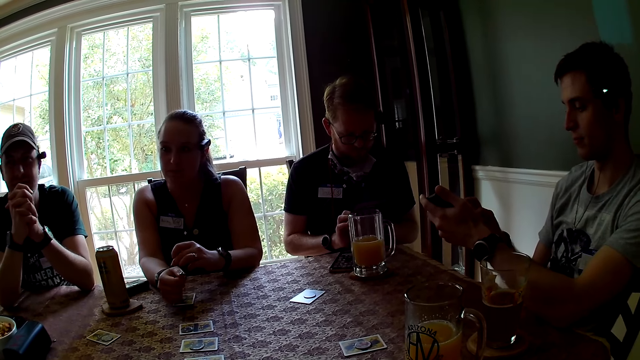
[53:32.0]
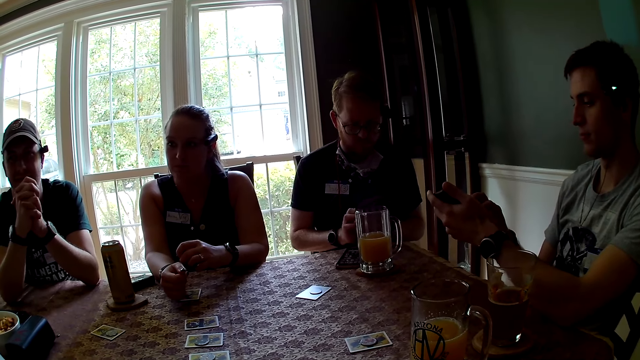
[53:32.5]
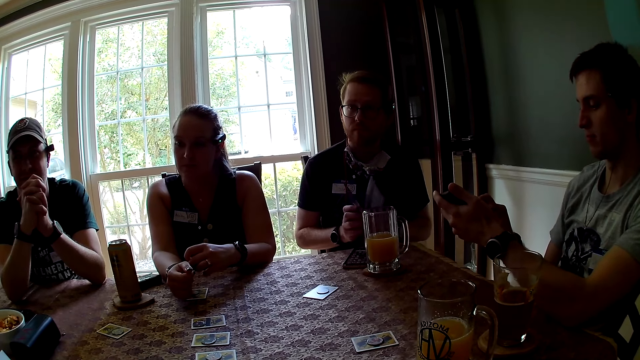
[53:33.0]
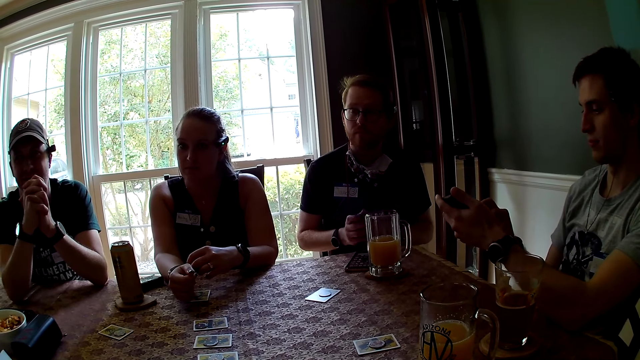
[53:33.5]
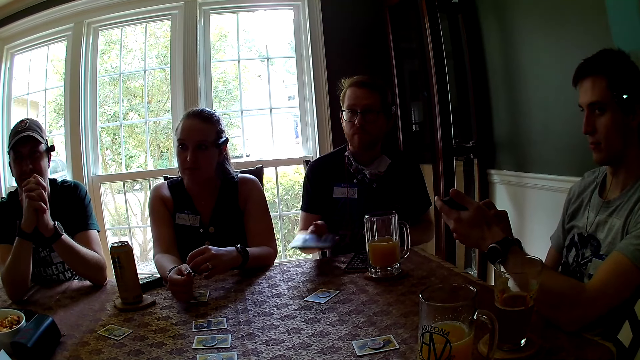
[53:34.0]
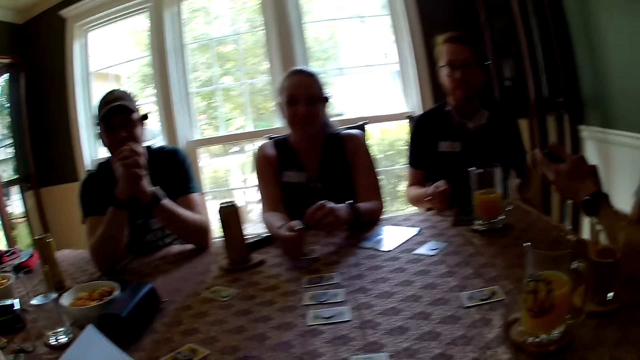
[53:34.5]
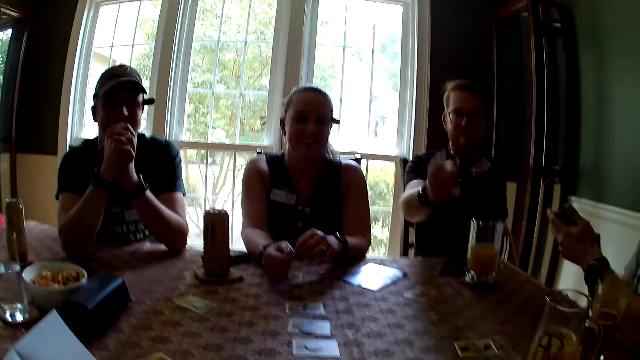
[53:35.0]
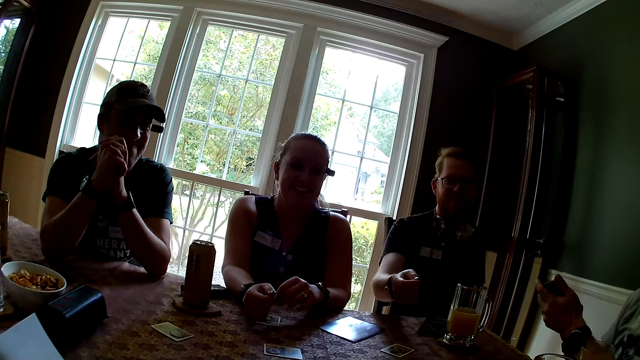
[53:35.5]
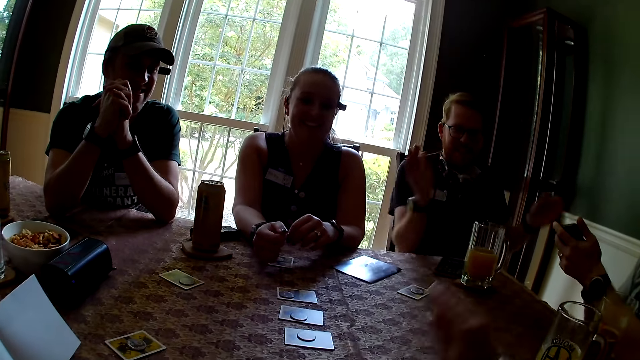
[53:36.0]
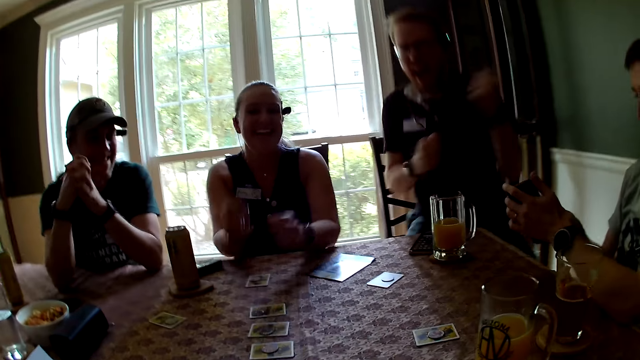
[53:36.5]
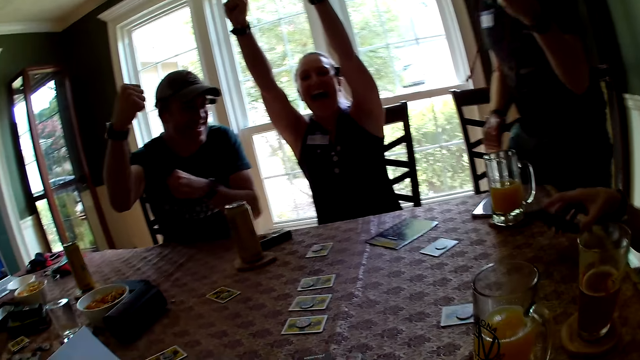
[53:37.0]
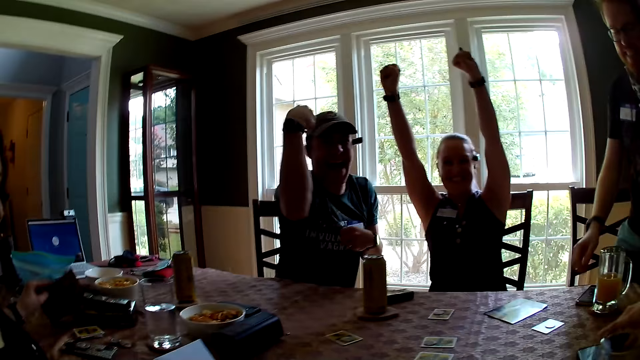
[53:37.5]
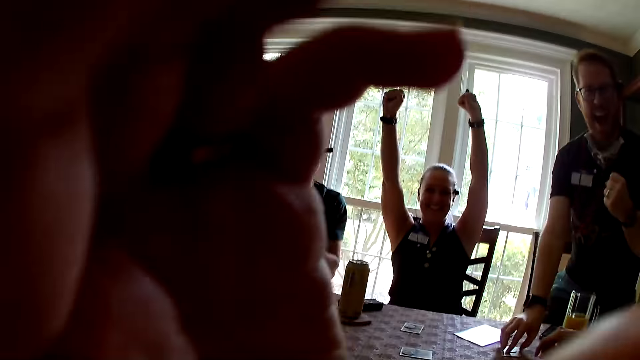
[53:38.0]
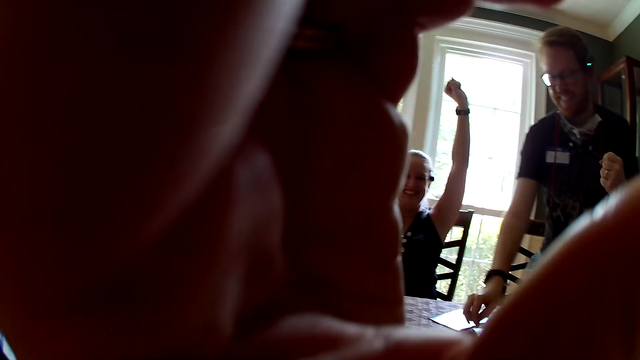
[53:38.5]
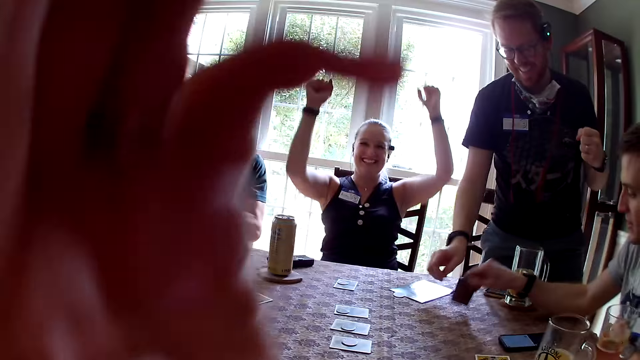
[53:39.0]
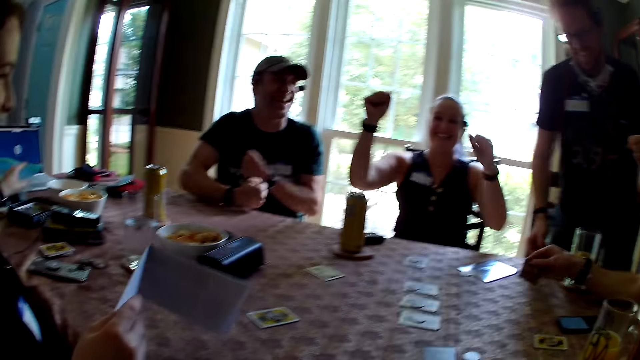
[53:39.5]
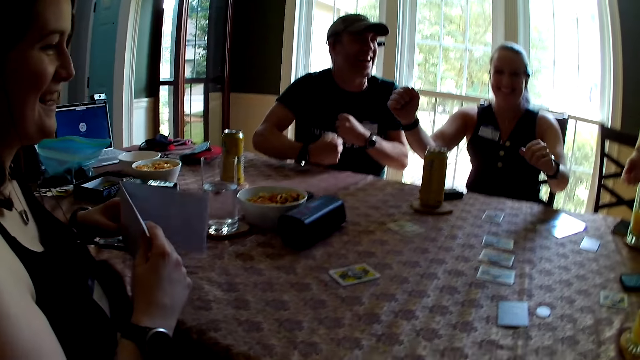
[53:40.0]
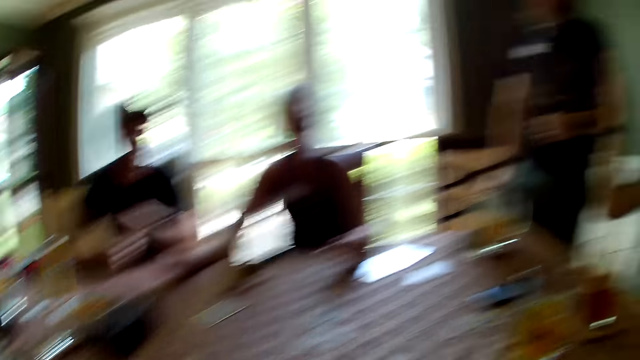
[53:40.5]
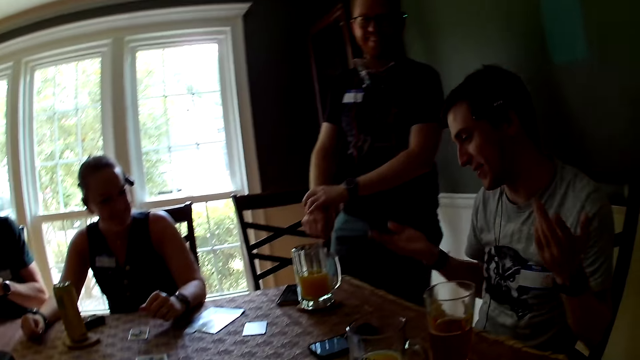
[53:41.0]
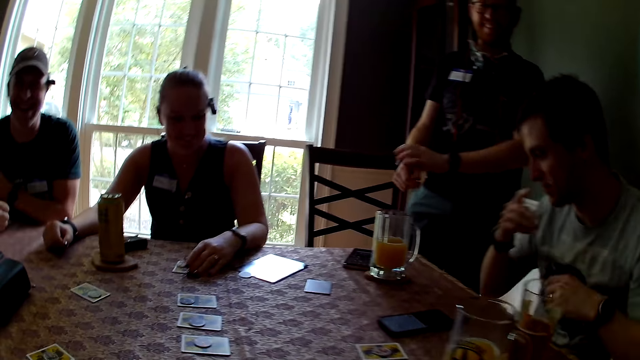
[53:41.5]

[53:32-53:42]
A man drops the rulebook with his right hand. He points at the camera wearer with his right hand. The camera wearer flaps the hand. She slaps her right hand on the table. The man claps both hands together. He gestures with both hands and stands up from the table. Another man gestures with his right hand. A woman raises both hands. A third man drops his phone on the table with his right hand. The first man picks up a token on a card with his right hand. The camera wearer touches her camera with her left hand. She flaps the hand. The third man flips a card on the table with his right hand. Another woman drops the rulebook in the box on the table with her left hand. The camera wearer puts the hands down. The second woman folds the paper sheet with both hands. The first woman drops both hands on the table. The third man gestures with both hands. The first man adjusts the watch on his right arm with his left hand. The first woman flips a card on the table with her left hand.

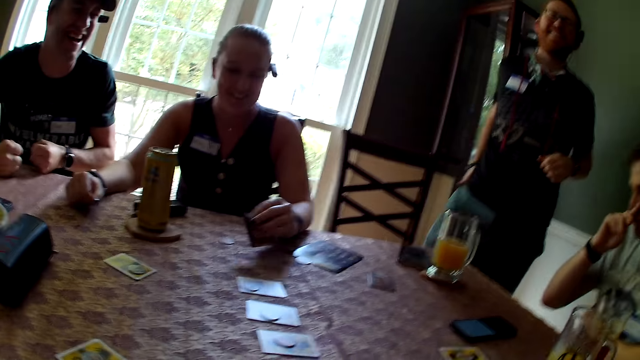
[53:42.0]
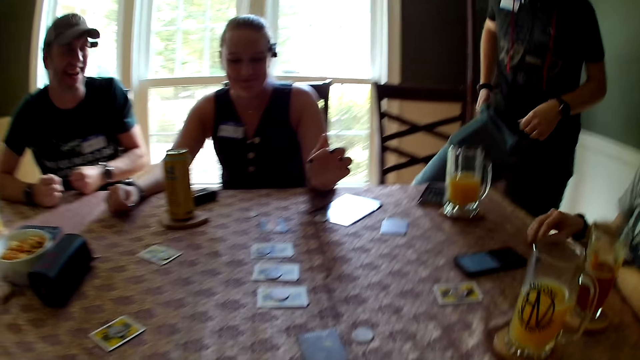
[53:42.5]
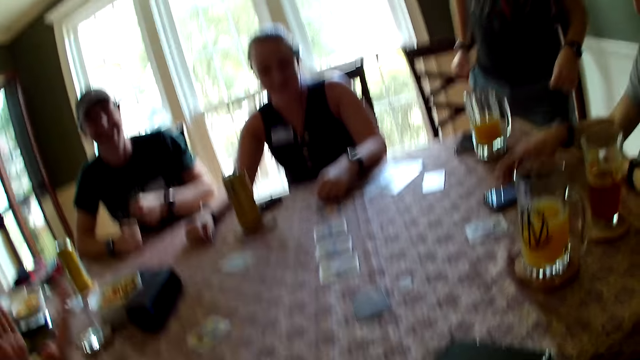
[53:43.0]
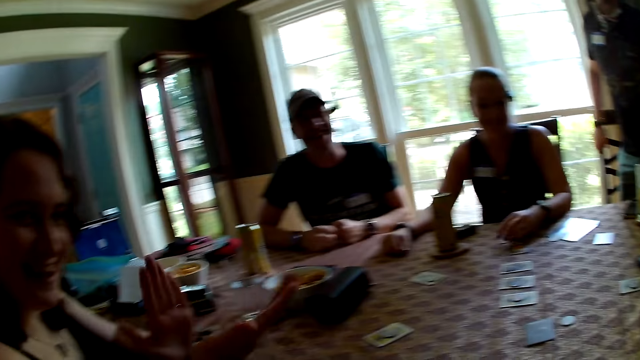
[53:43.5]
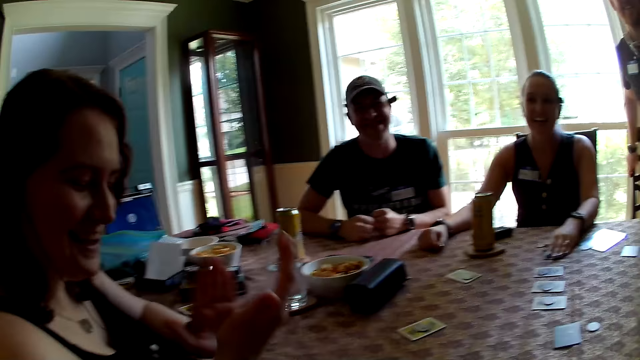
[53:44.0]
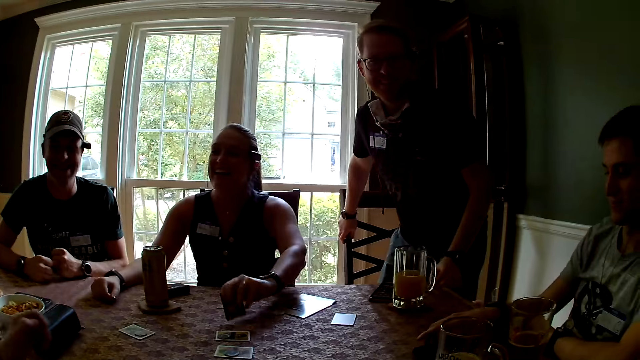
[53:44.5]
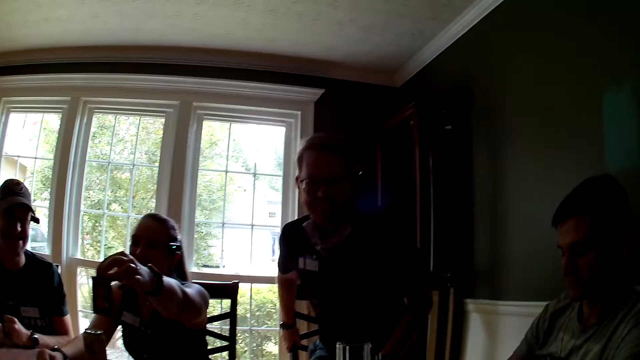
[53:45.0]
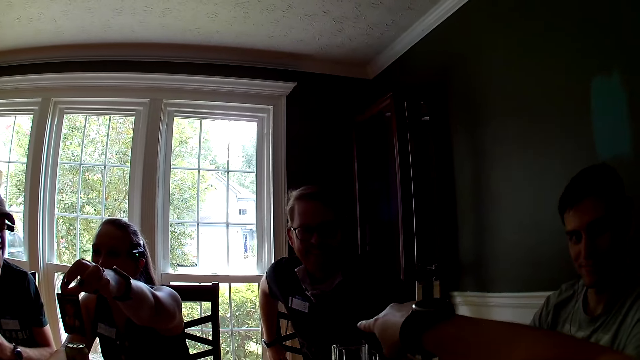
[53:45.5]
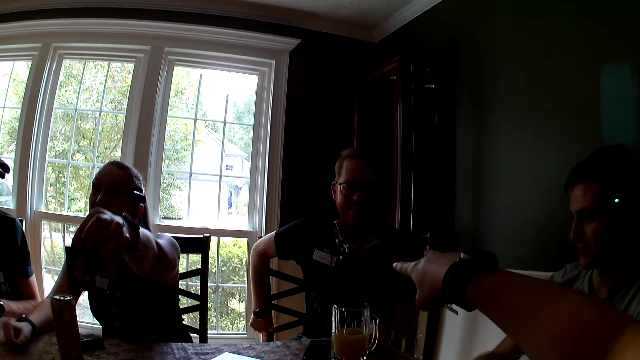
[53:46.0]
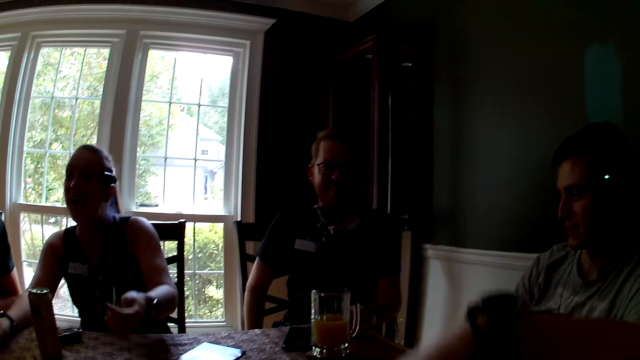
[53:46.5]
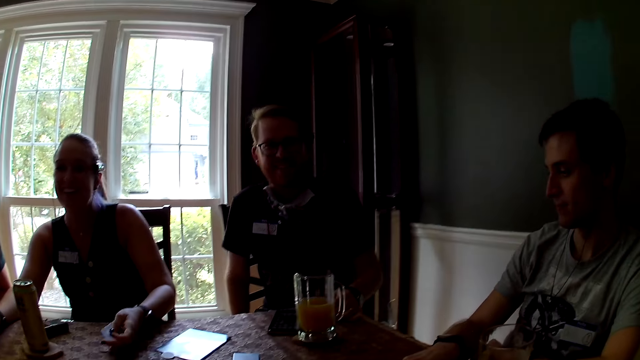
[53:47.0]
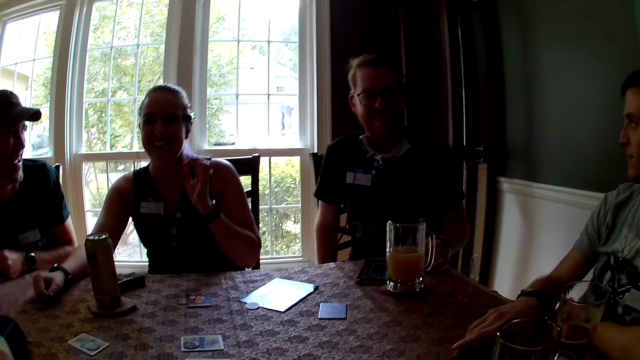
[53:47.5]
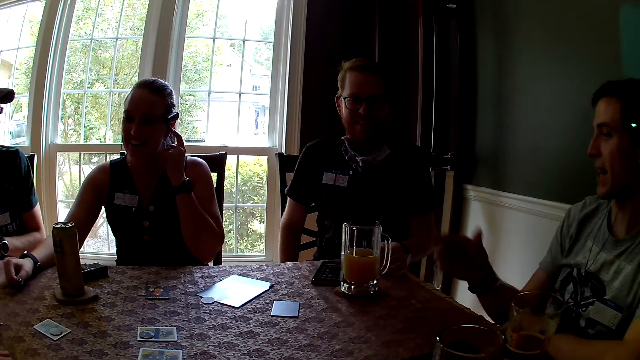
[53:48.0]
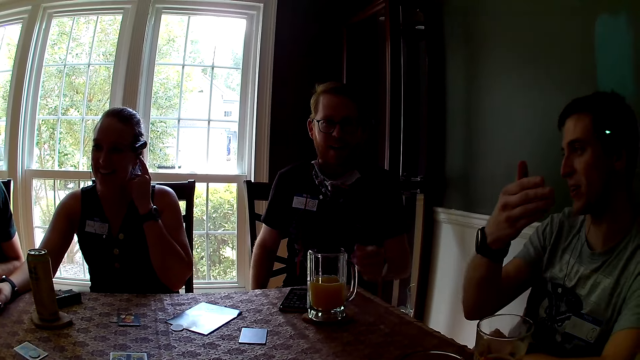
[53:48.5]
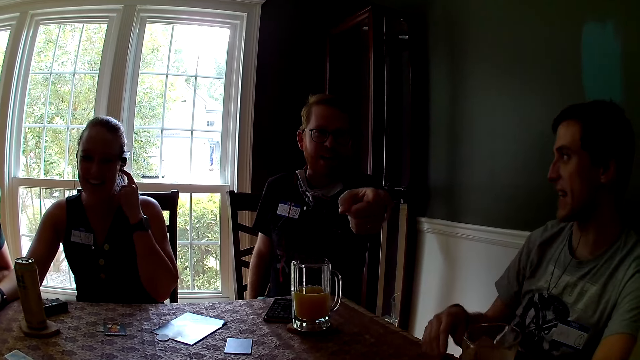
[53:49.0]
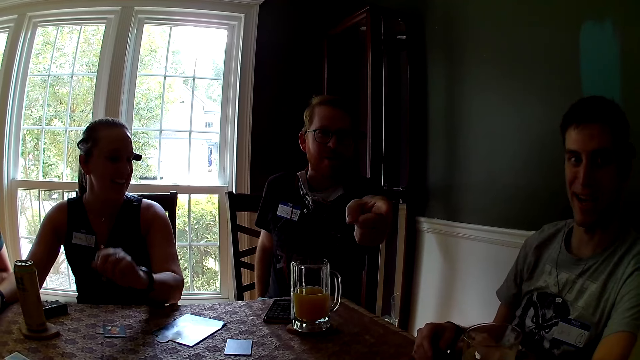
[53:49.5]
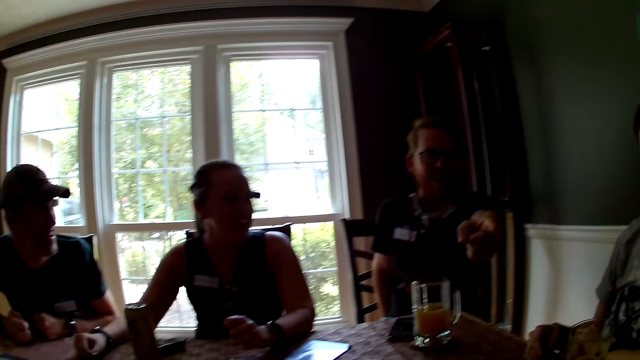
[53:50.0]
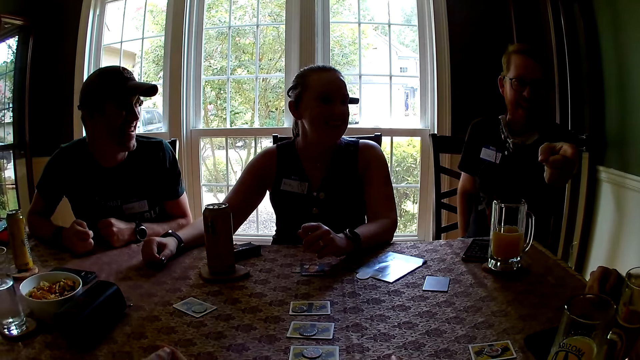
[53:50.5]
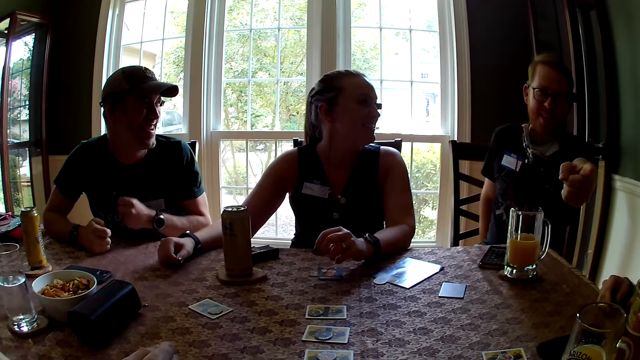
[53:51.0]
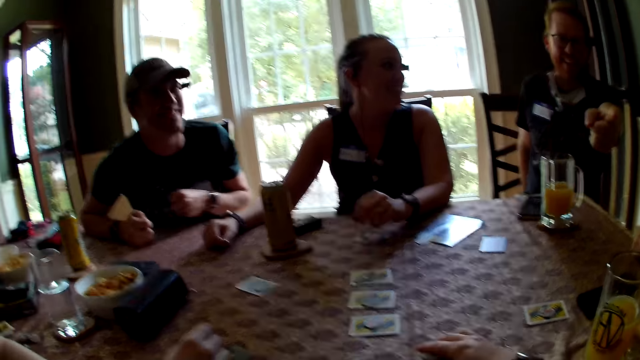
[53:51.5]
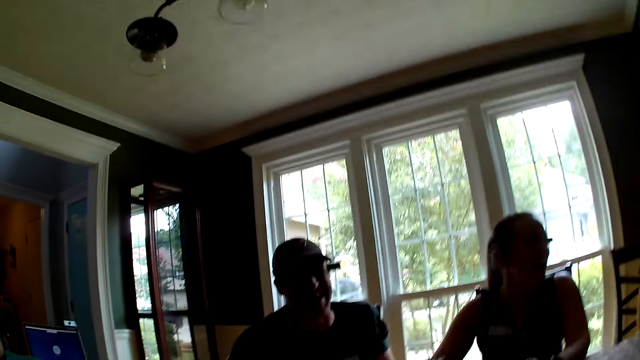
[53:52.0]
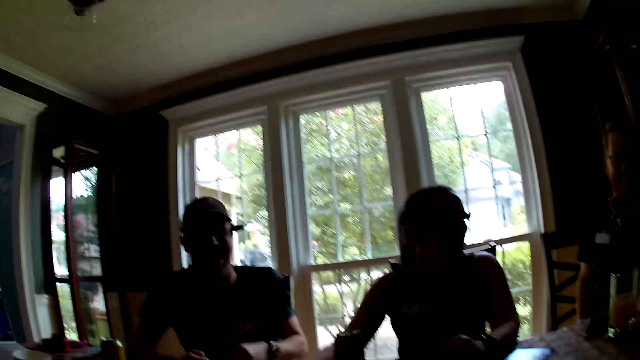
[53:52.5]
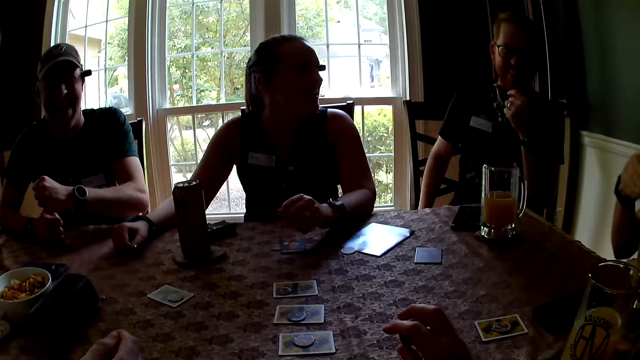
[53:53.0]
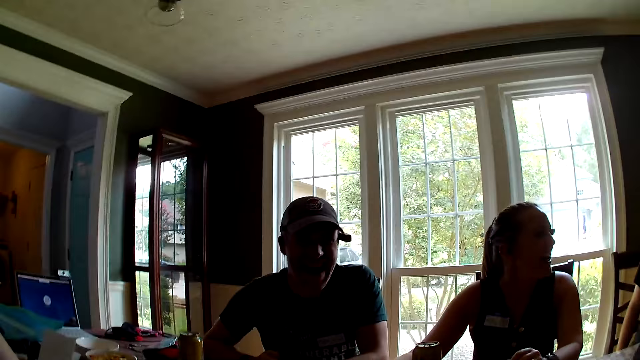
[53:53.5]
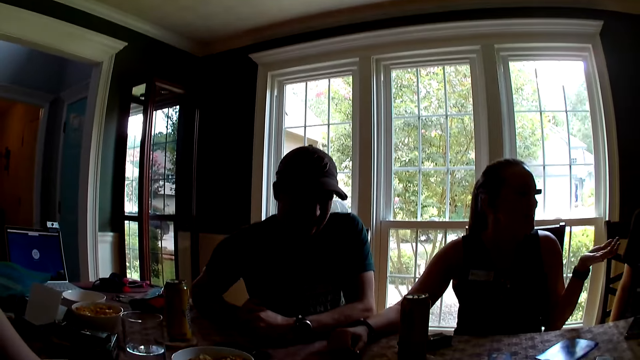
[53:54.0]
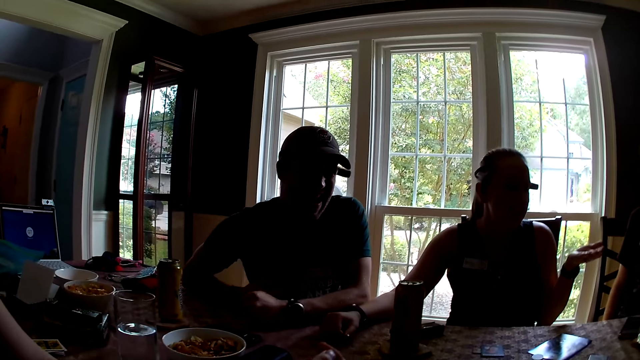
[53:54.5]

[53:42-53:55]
A woman picks the card from the table. A man drops both hands on the table. Another man hits his left hand on the table. A third man pulls his trouser with his right hand. The woman places the card on the table. Another woman claps both hands. The first man moves his phone on the table with his right hand. The first woman picks up the card from the table with her left hand. The third man sits down at the table. The first woman shows the card to a third woman. The camera wearer points at the third man with her right hand. The first woman drops the card on the table with her left hand. The first man gestures with his right hand. The first woman touches her left ear with her left hand. The third man points at the camera wearer with his left hand. The first man drops his right hand on the table. The first woman drops her left hand on the table and lifts the hand. The second man hits his left hand on the table. The first woman gestures with her left hand.
